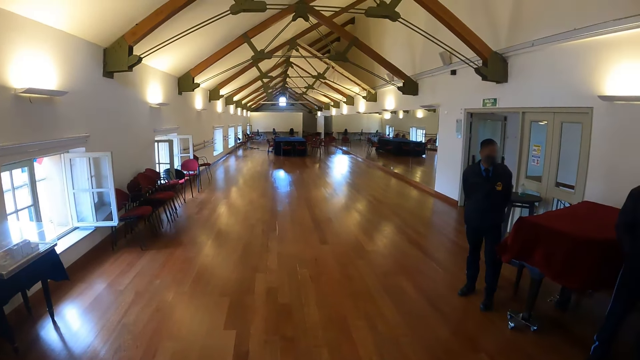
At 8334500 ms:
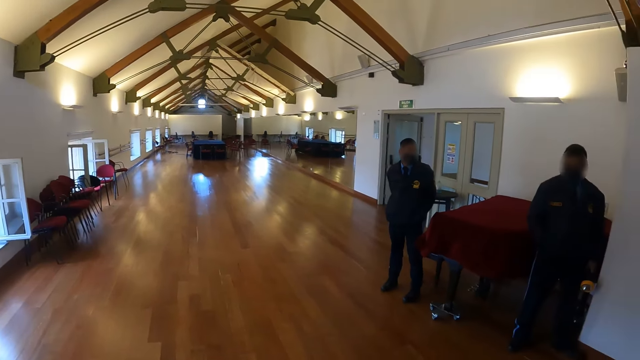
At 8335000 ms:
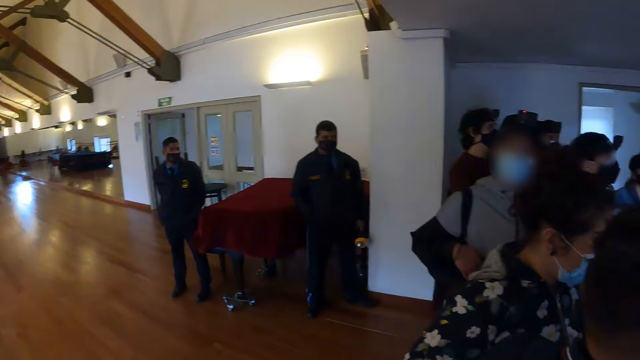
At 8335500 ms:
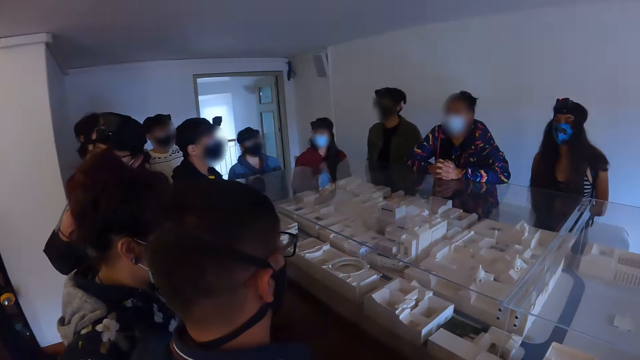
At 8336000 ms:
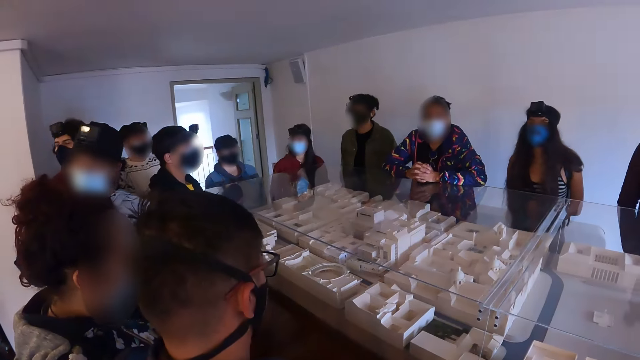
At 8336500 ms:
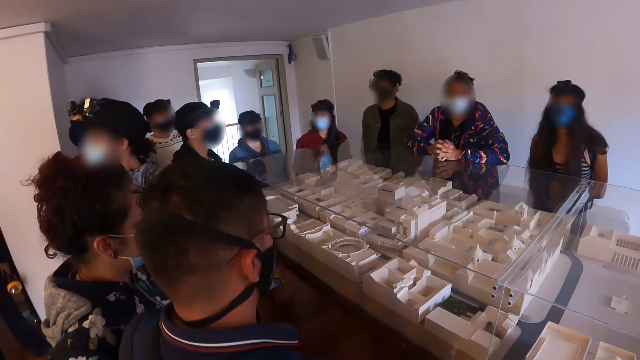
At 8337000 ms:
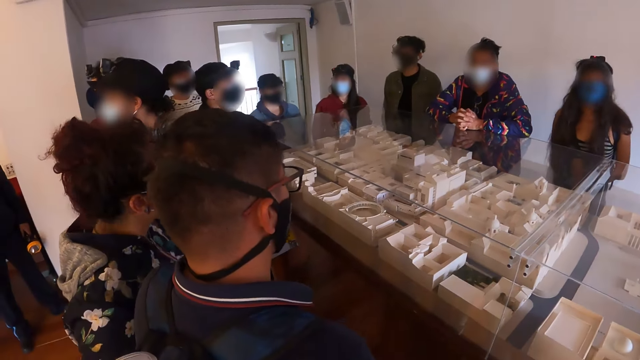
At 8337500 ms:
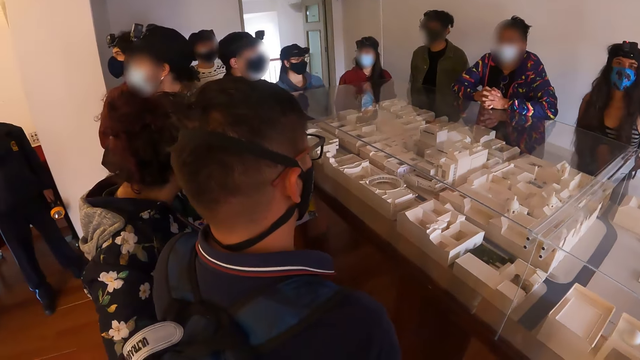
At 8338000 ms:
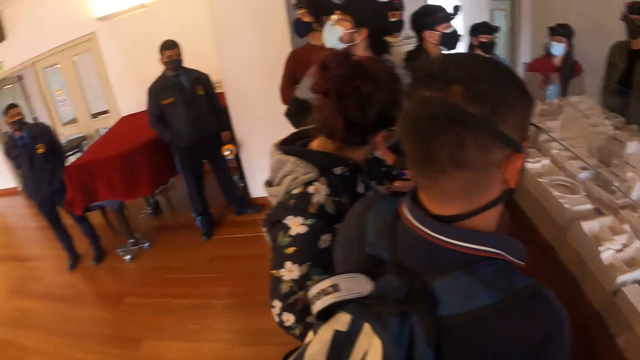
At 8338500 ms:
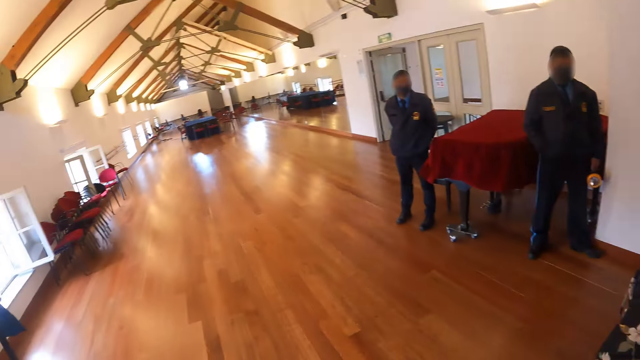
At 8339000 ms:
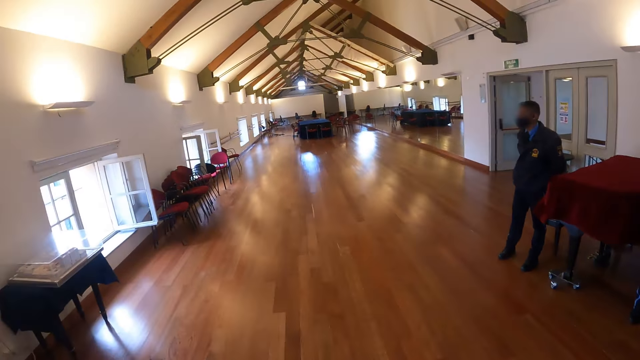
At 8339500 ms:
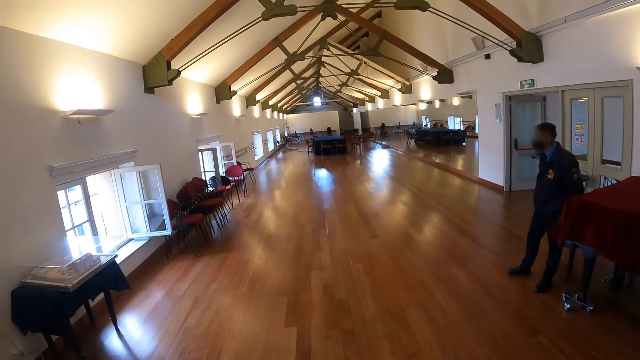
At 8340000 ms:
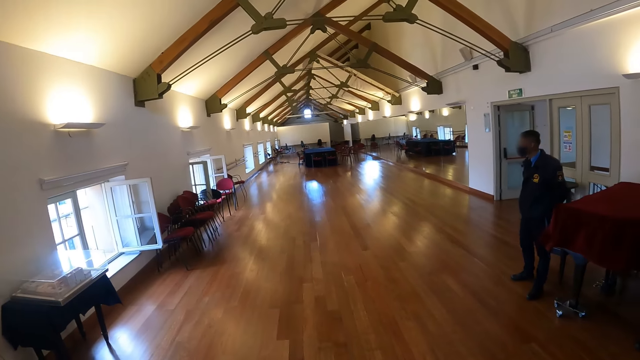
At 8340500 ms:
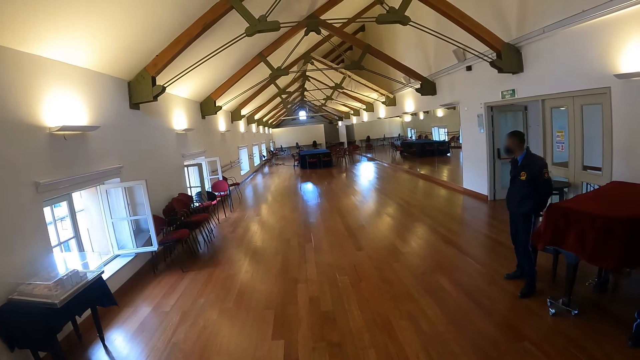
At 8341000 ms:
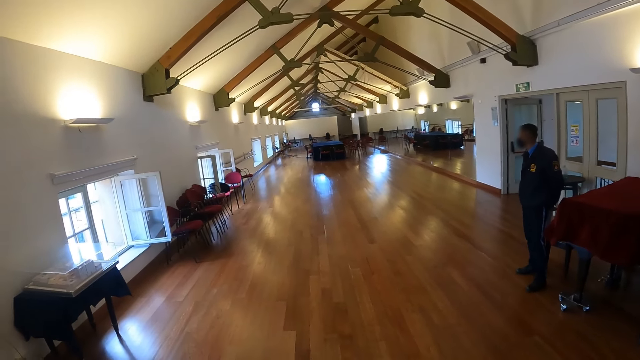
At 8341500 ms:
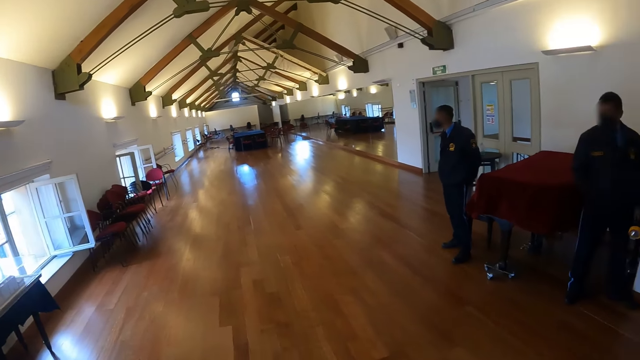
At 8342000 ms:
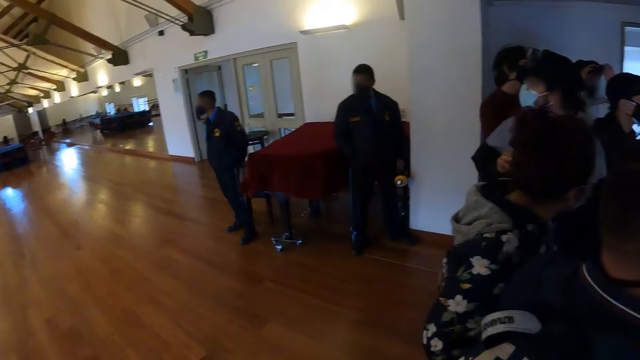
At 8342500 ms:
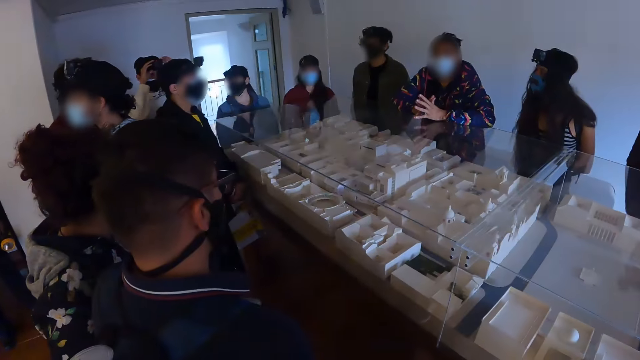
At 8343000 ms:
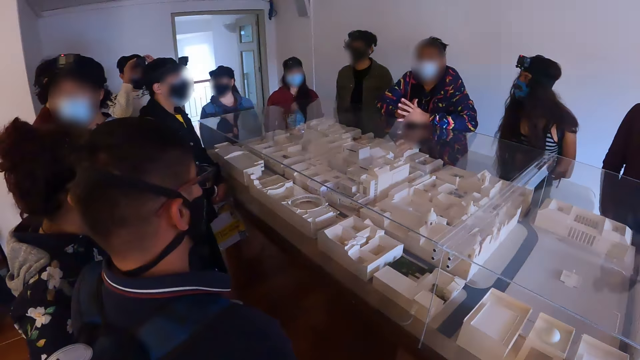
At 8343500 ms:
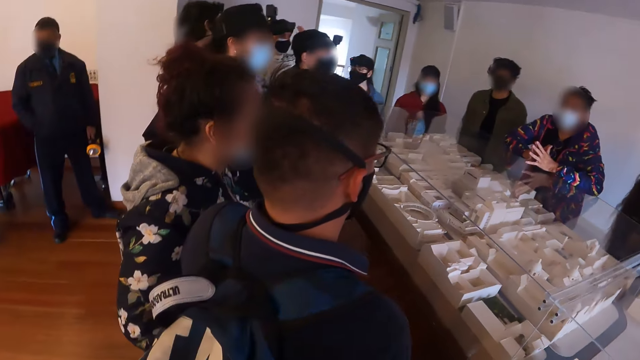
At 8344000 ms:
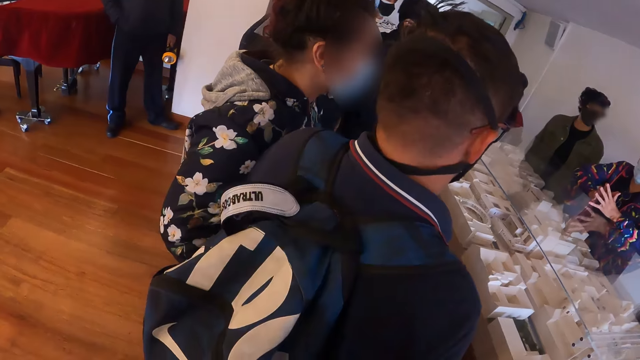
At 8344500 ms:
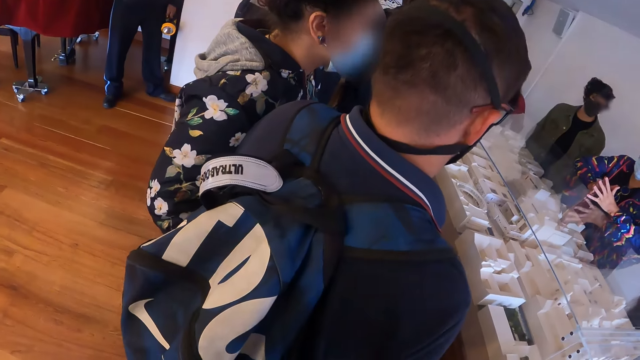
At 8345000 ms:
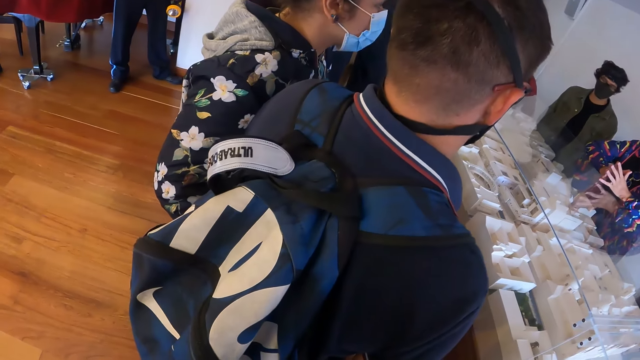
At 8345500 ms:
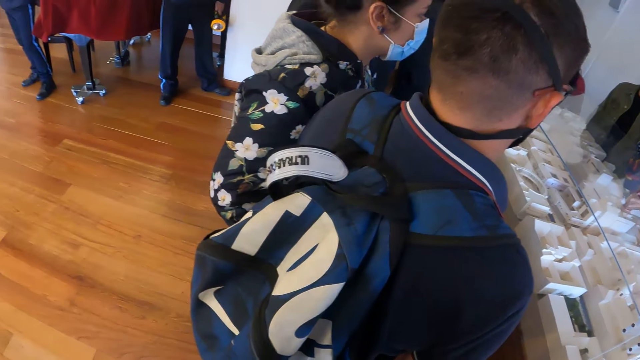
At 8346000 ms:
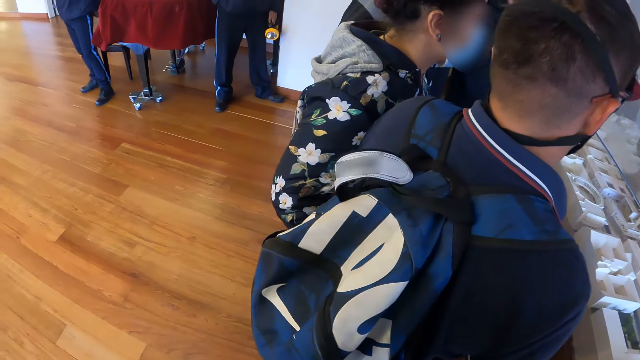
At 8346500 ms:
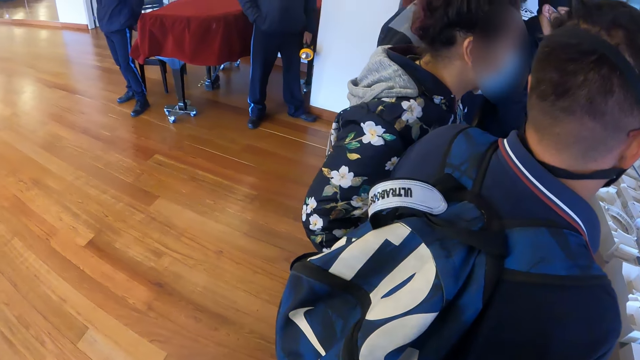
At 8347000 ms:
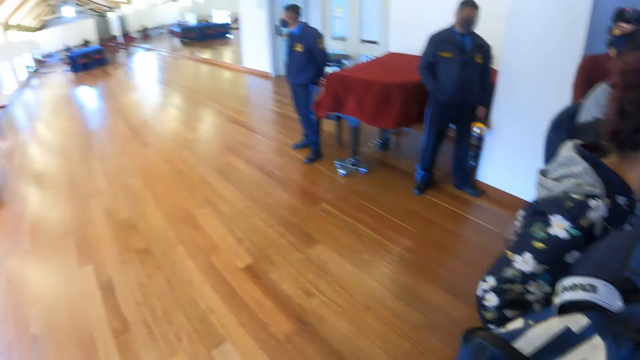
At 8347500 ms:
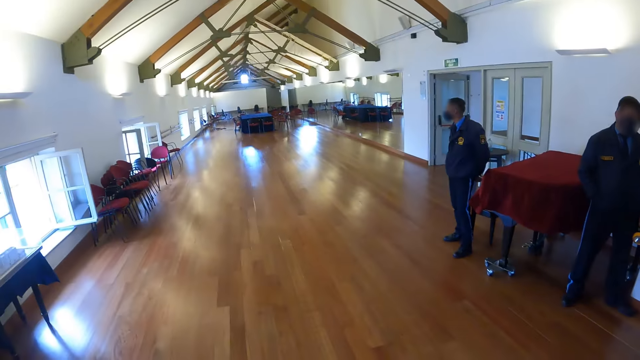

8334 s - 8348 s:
The camera wearer turns around repeatedly.

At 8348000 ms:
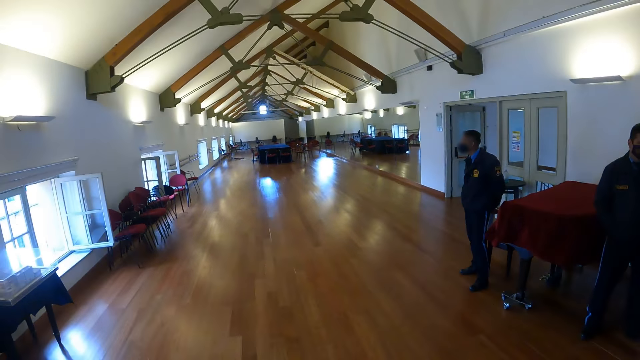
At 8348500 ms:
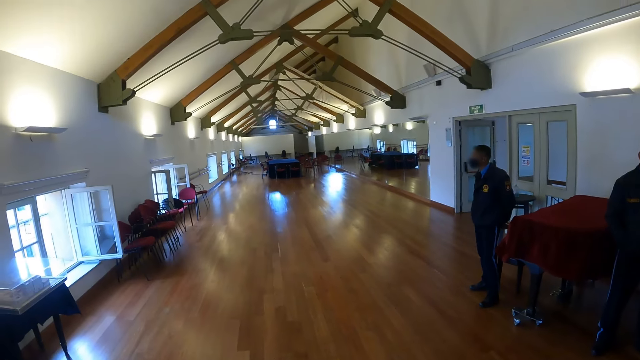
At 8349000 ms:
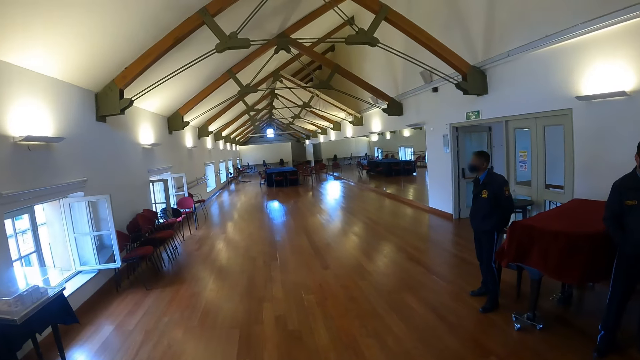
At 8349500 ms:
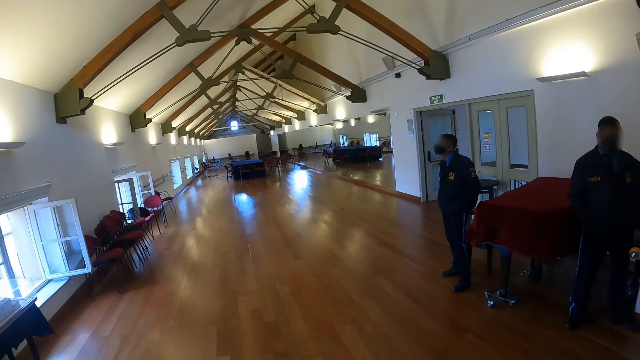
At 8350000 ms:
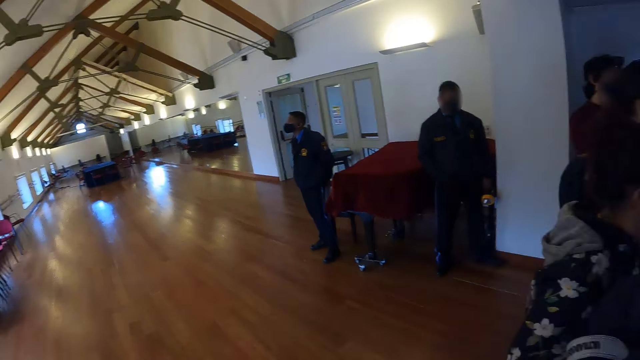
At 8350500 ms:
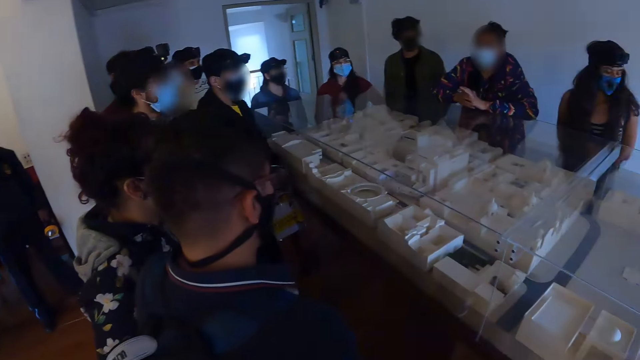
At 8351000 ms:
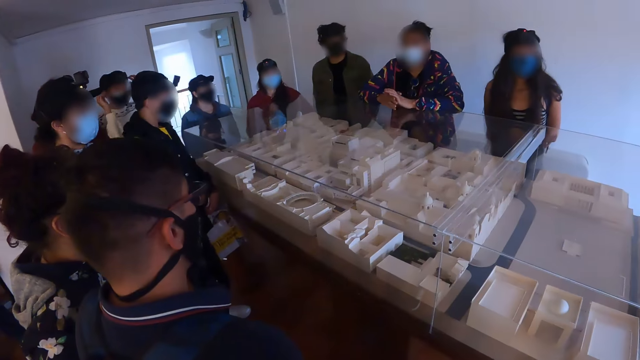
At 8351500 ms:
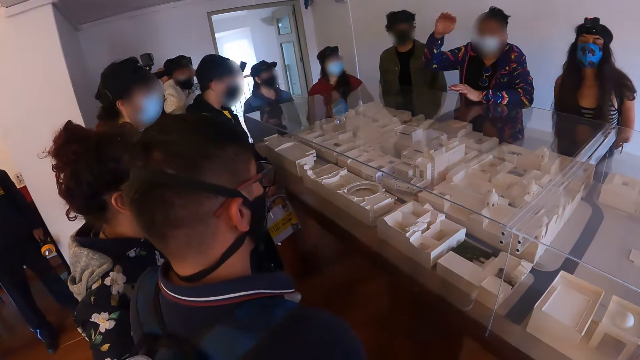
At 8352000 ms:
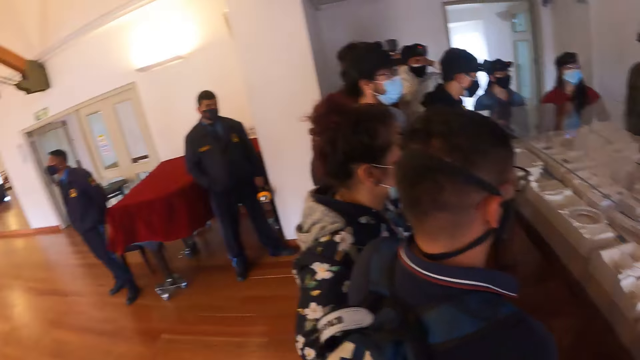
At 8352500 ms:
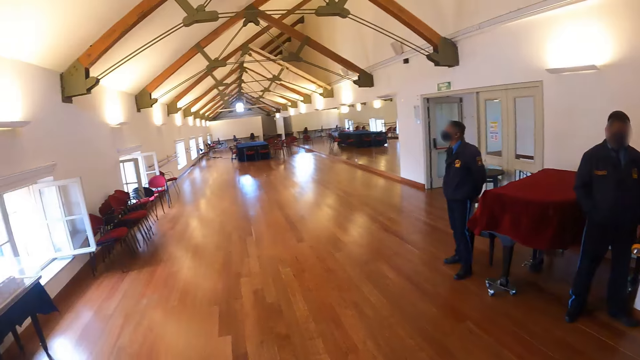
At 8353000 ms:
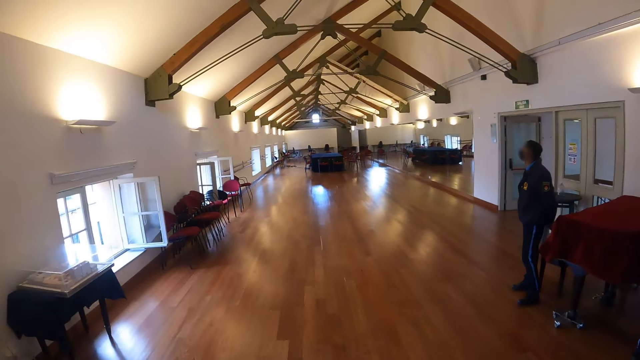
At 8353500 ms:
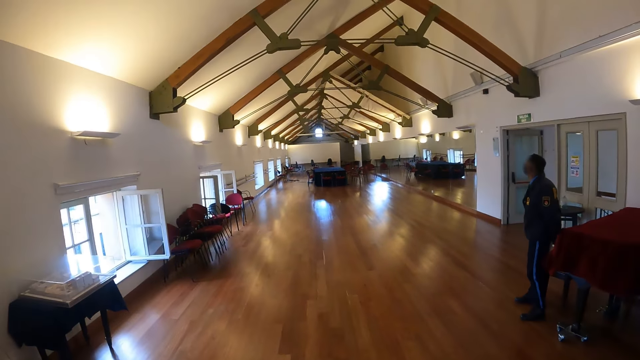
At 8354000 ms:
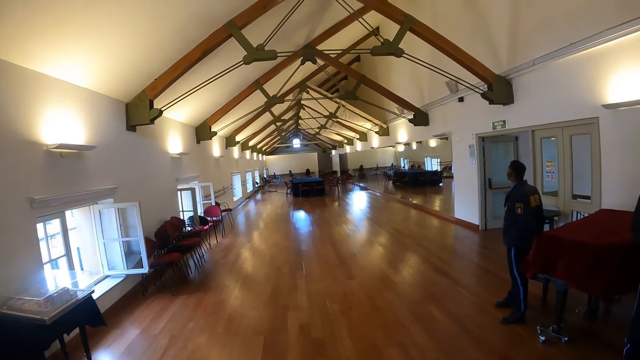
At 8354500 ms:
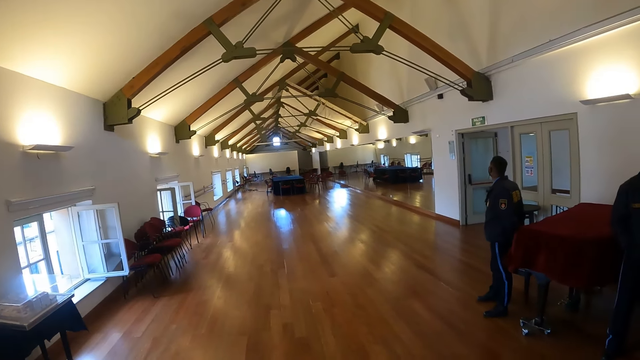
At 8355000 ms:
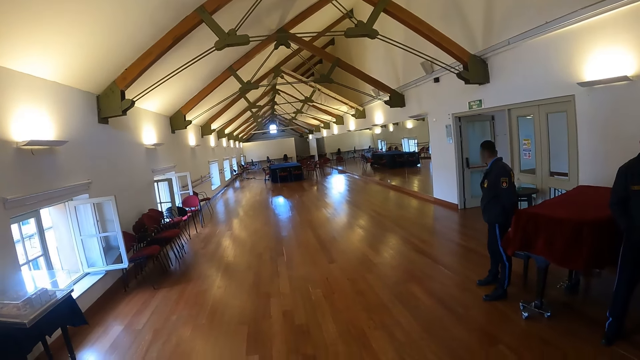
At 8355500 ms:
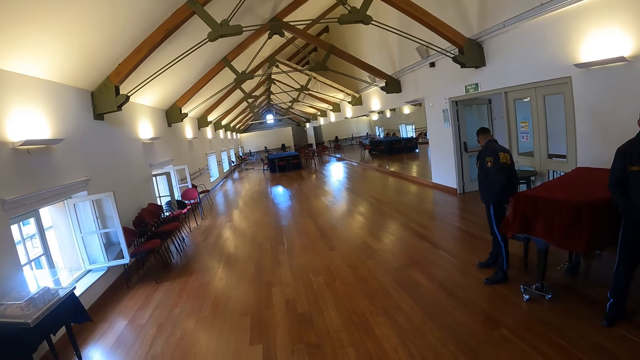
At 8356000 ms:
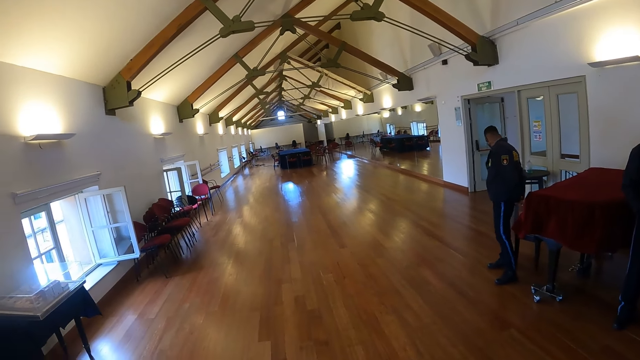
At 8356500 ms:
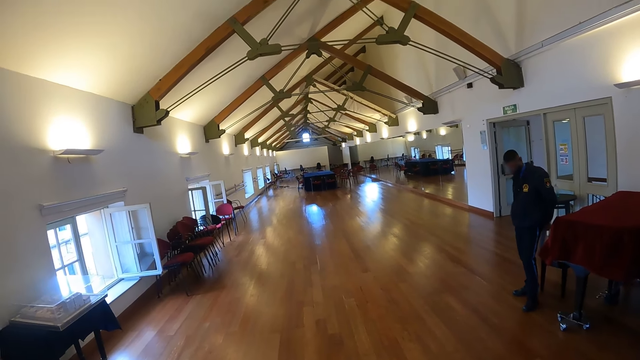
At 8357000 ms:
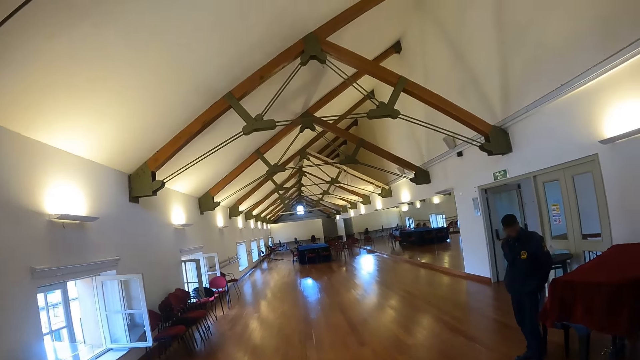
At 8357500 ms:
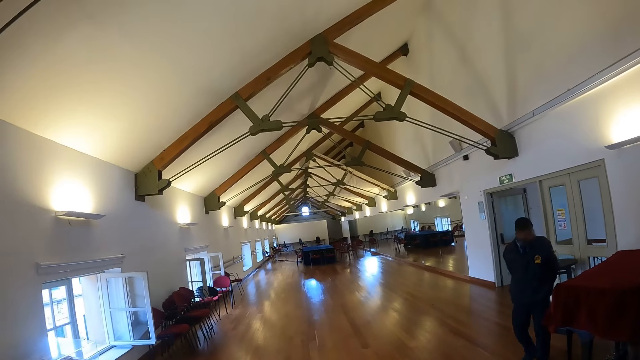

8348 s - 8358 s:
The camera wearer turns around. They turn around again.
